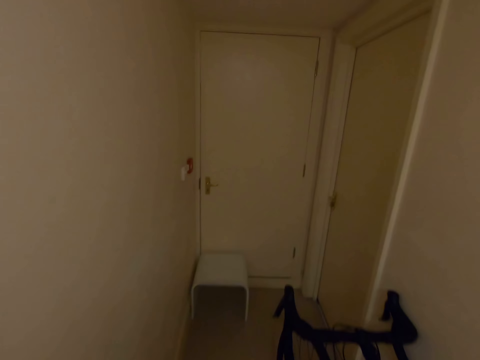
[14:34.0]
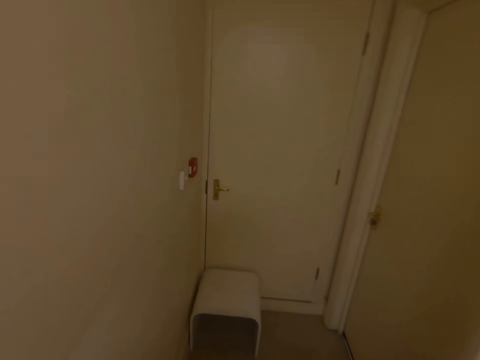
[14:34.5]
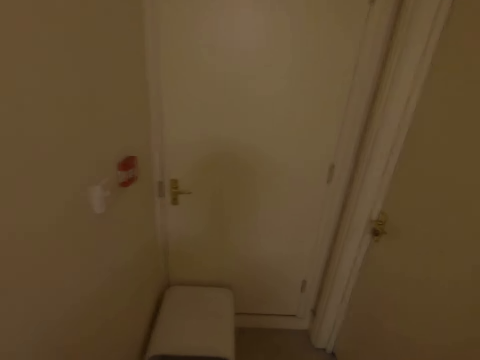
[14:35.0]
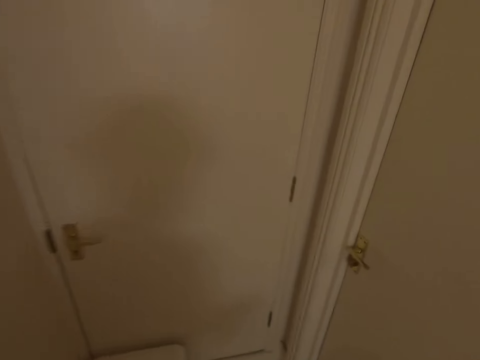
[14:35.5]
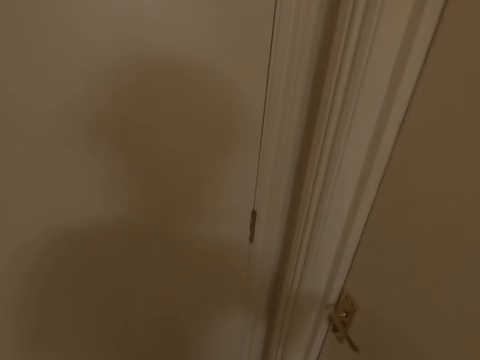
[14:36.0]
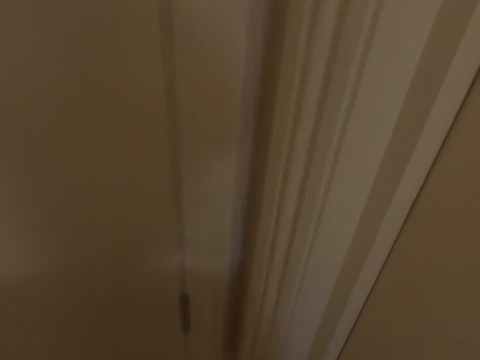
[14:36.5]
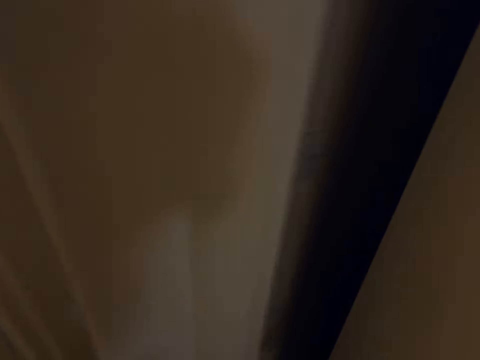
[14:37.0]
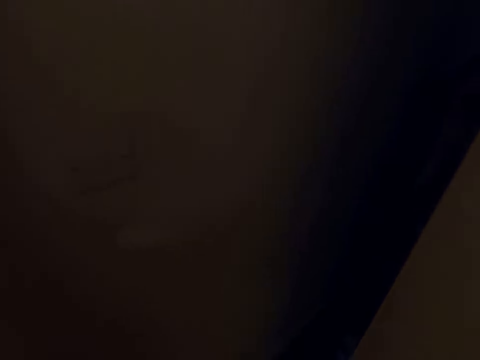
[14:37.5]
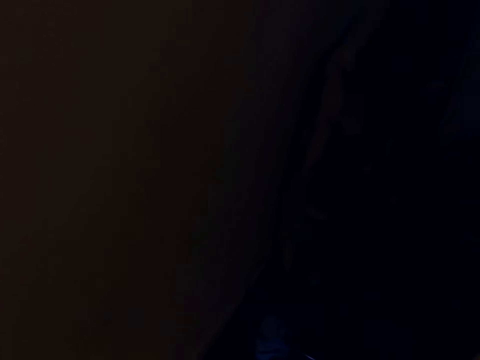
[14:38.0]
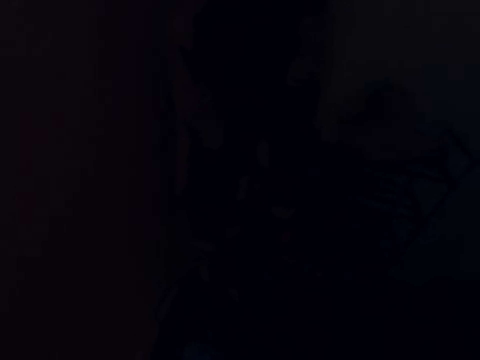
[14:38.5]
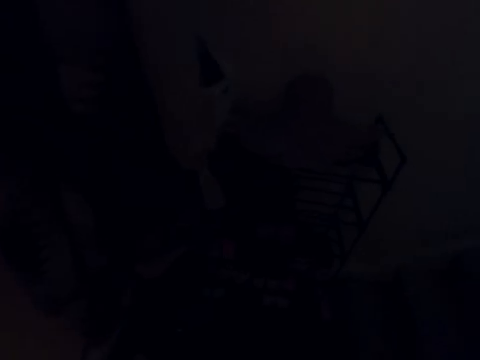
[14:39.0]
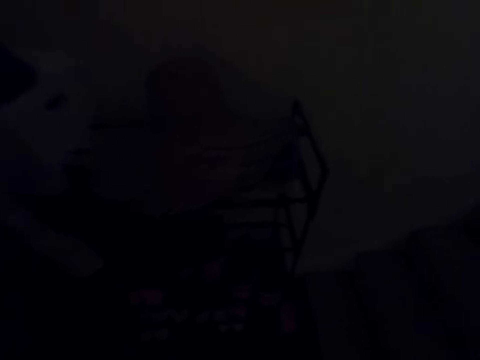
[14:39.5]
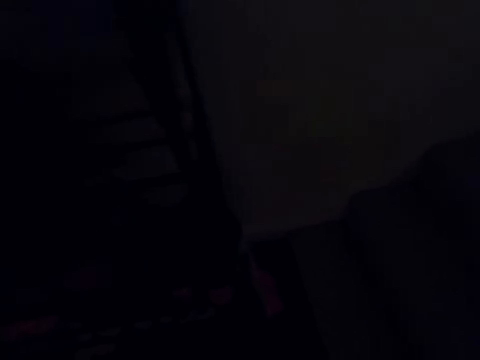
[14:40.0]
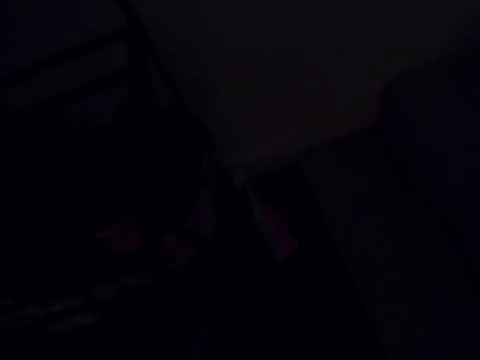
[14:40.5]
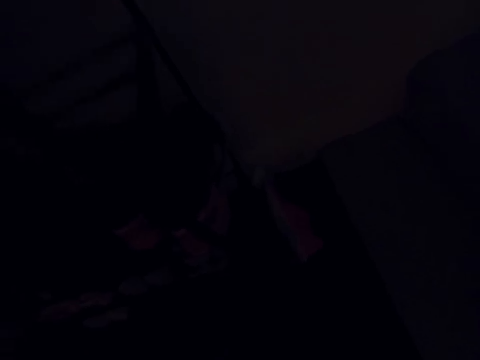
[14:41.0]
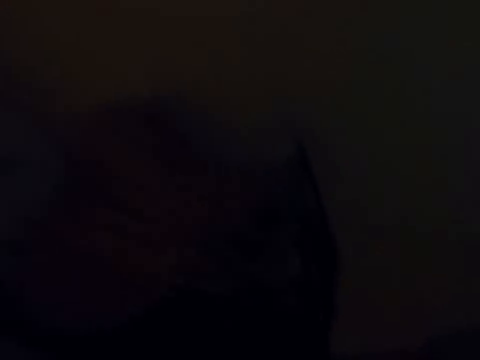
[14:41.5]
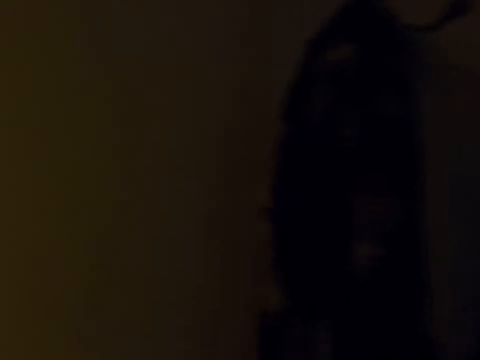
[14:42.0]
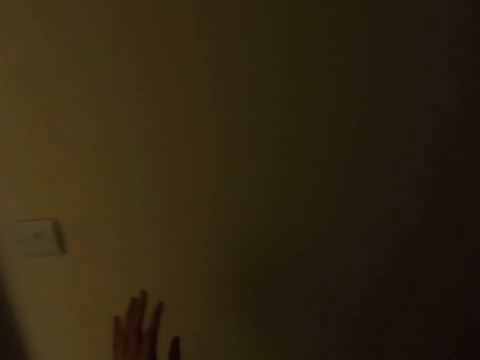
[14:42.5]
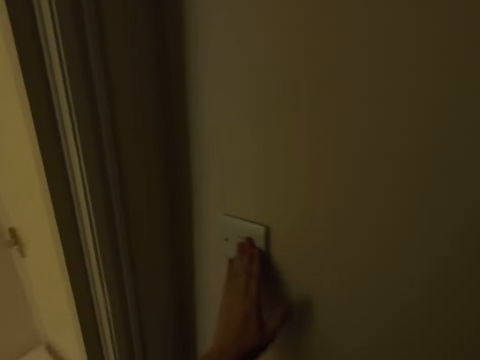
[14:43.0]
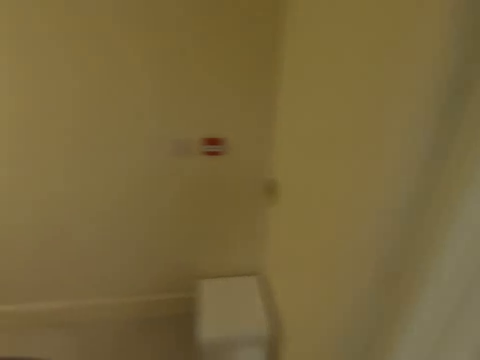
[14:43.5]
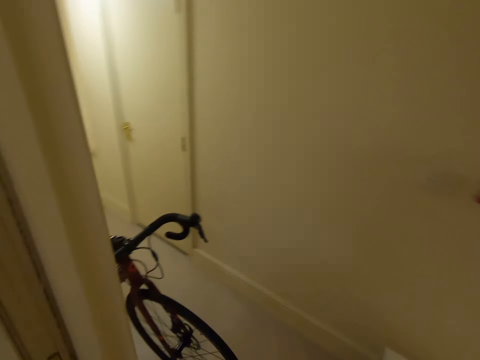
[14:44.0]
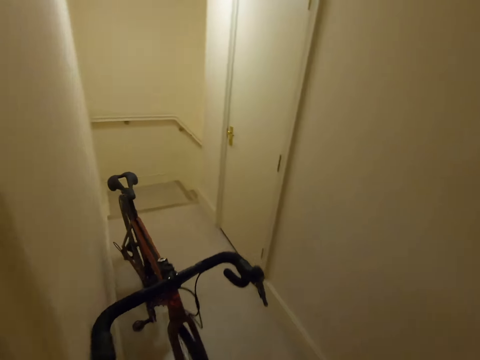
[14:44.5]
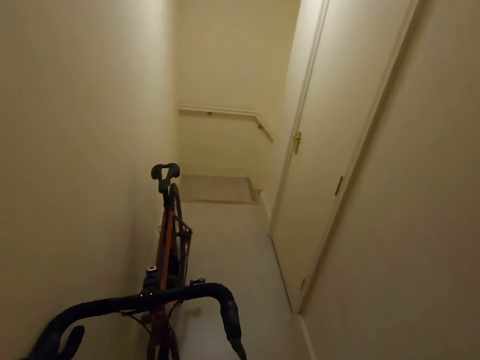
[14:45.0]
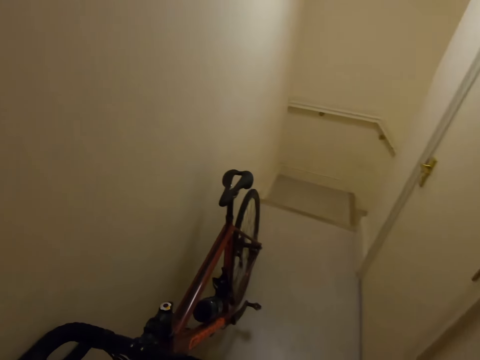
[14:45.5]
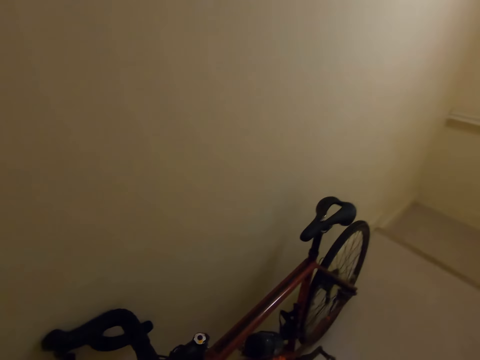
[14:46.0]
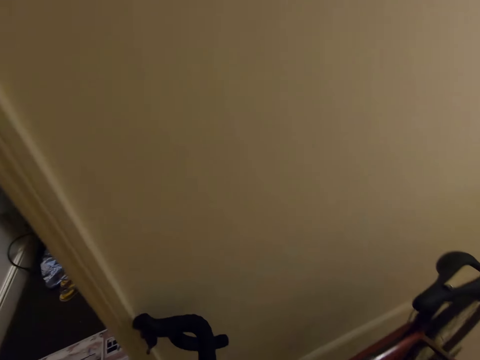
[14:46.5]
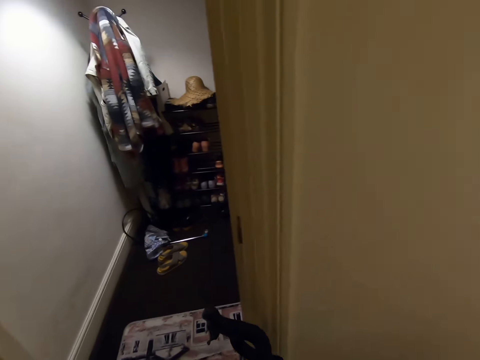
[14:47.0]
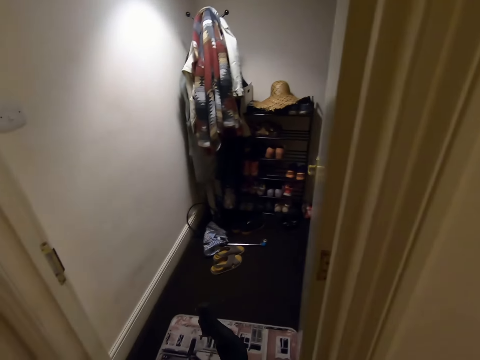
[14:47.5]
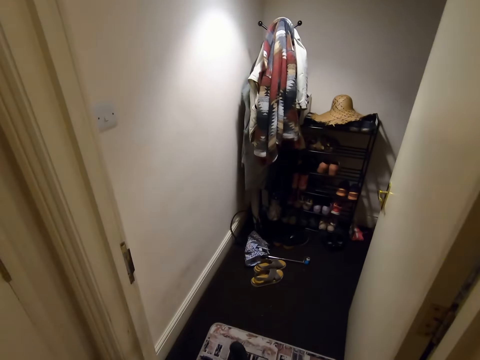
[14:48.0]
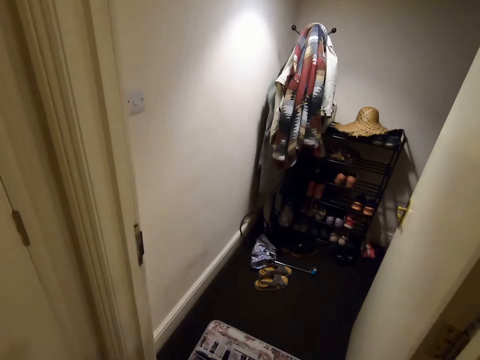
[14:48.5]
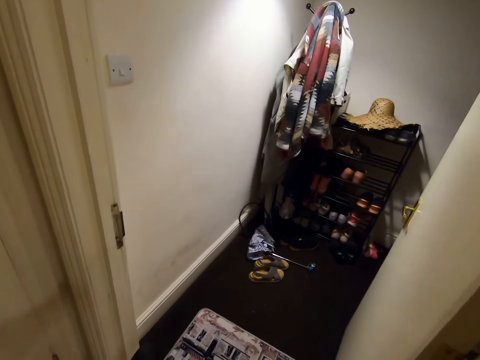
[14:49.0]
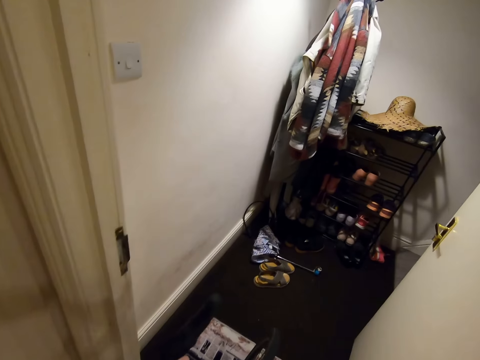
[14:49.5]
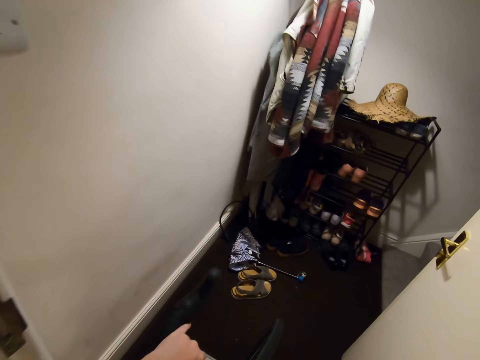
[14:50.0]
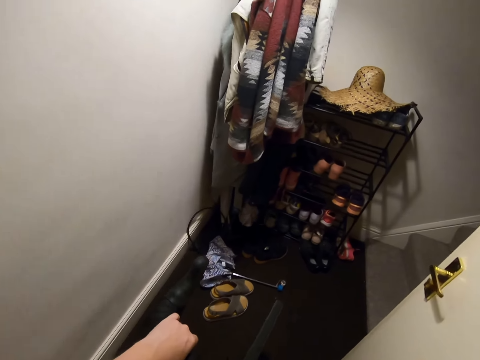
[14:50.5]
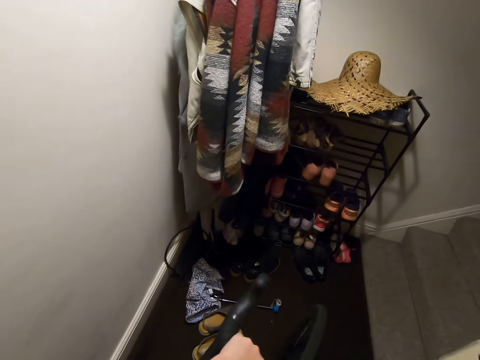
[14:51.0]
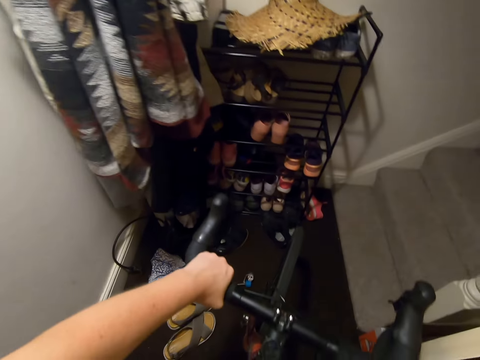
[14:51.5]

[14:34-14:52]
The camera wearer opens a door. They enter a room. They place shoes on the floor. They turn around the room. They close the door. They switch on the lights. They walk out of the room. They ride a bicycle into the room.

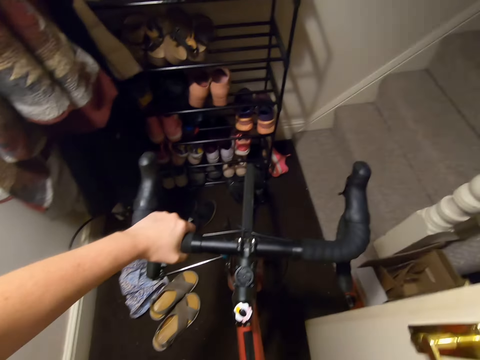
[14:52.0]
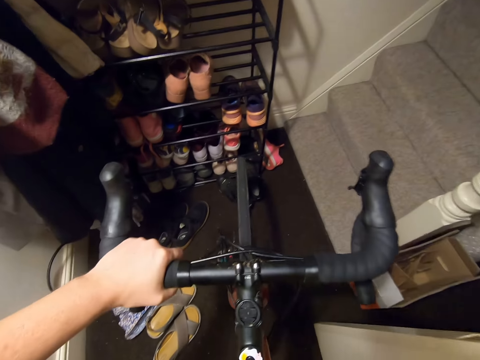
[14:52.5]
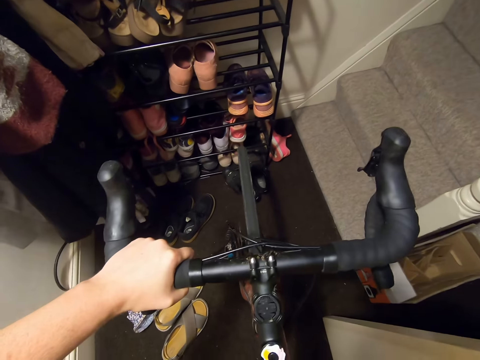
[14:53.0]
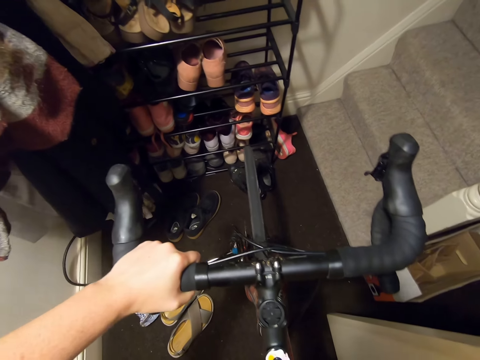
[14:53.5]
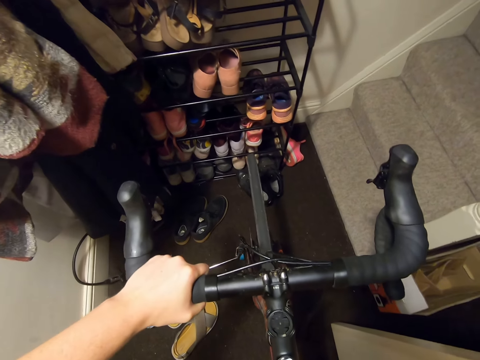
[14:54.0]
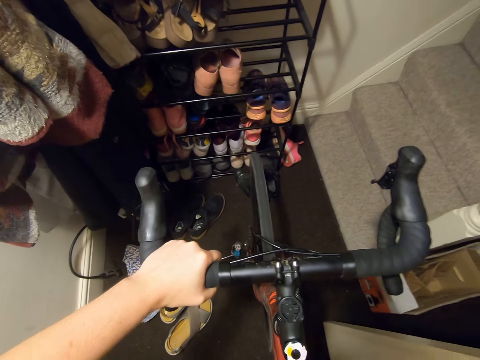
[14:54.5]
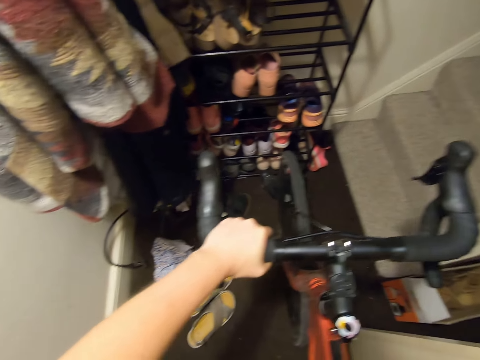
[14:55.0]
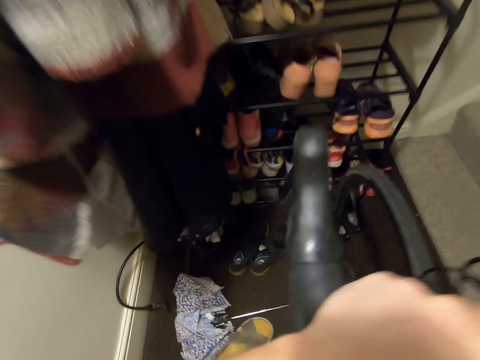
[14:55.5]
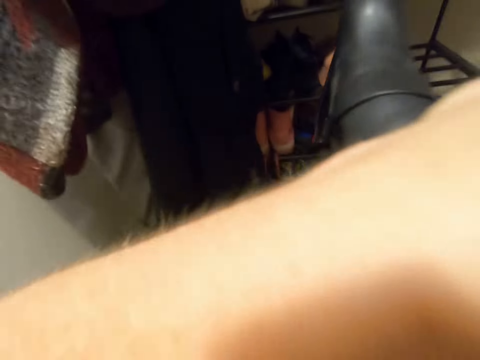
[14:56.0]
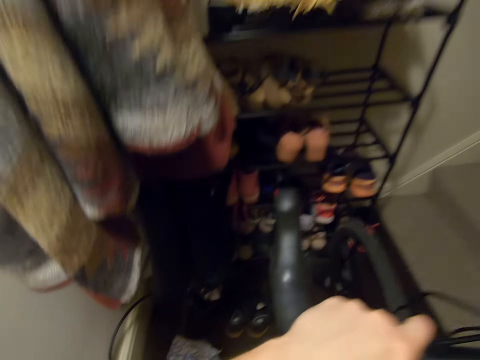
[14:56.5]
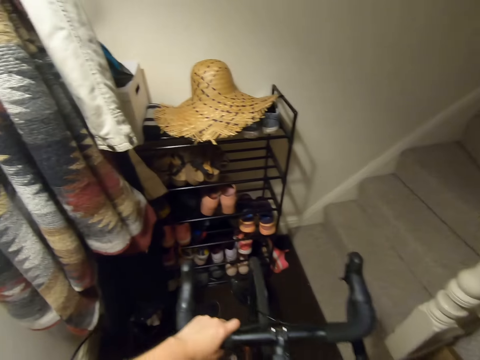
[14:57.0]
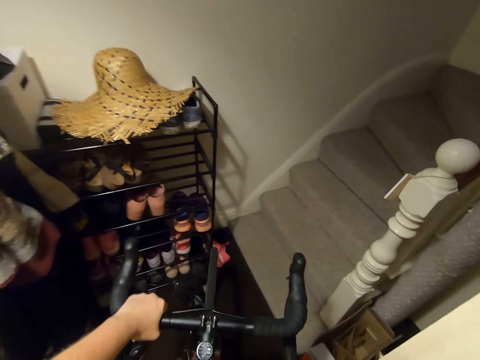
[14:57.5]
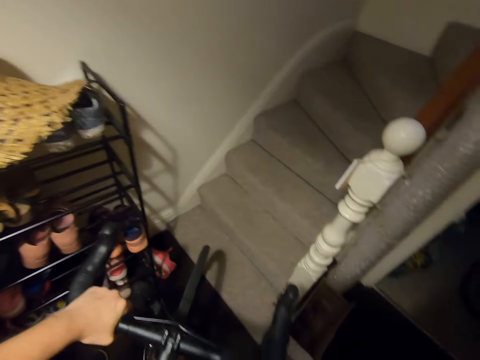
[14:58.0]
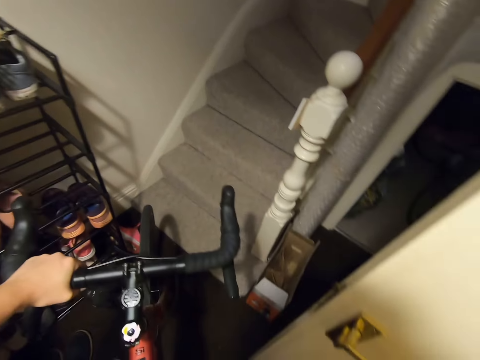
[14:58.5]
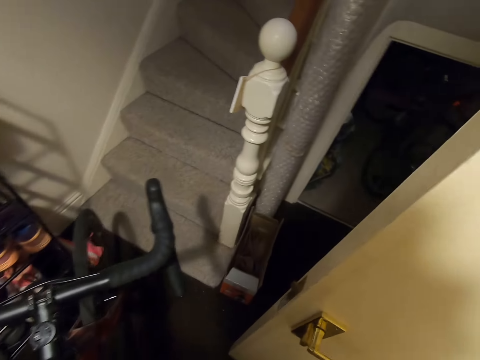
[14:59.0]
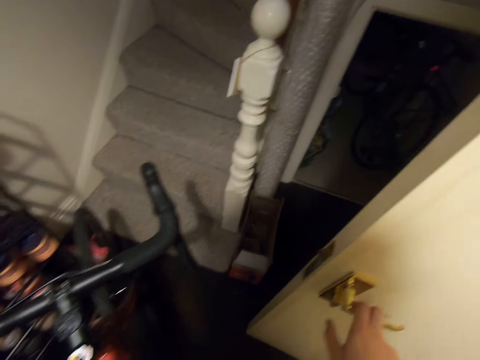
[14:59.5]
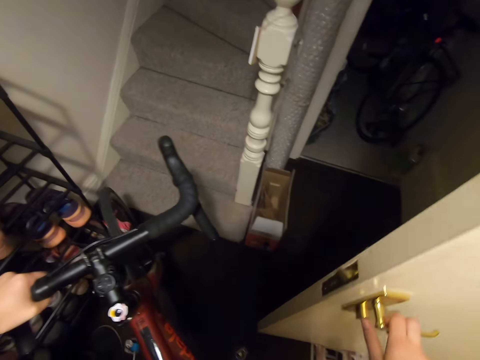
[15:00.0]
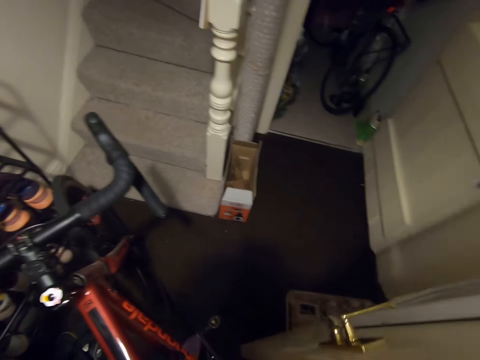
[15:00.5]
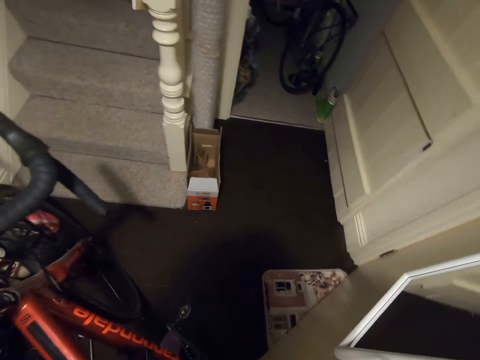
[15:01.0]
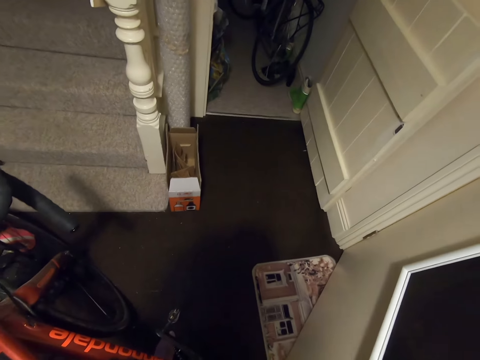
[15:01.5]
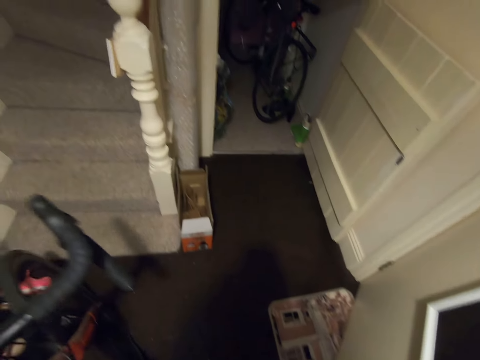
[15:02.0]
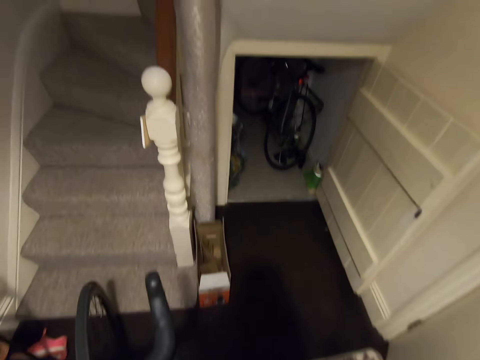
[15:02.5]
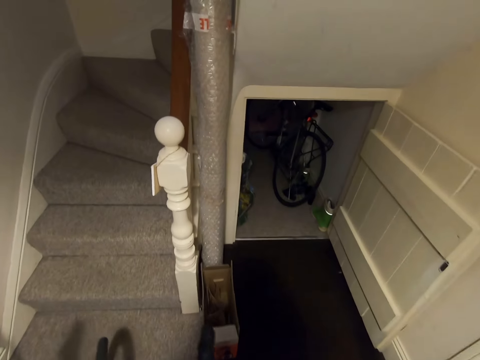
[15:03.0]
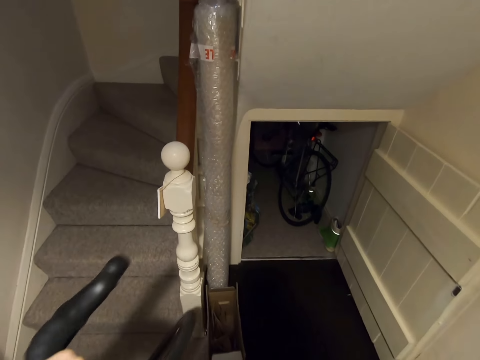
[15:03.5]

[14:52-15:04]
The camera wearer places a bicycle against the staircase wood. They open a door. They close the door.
